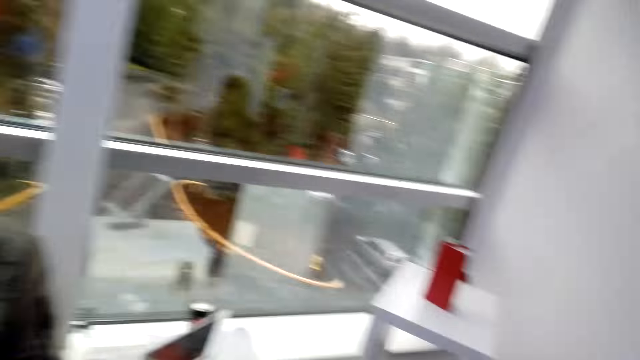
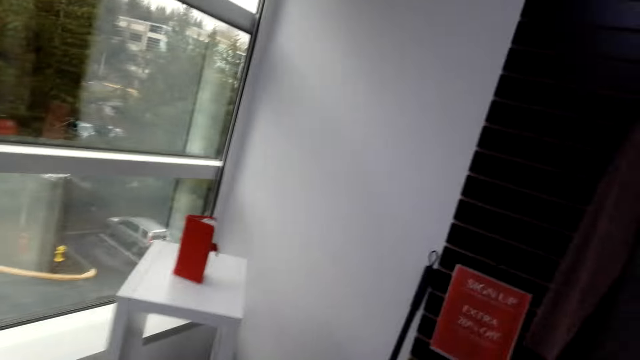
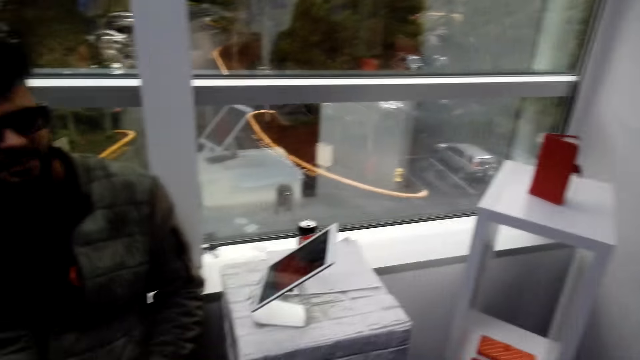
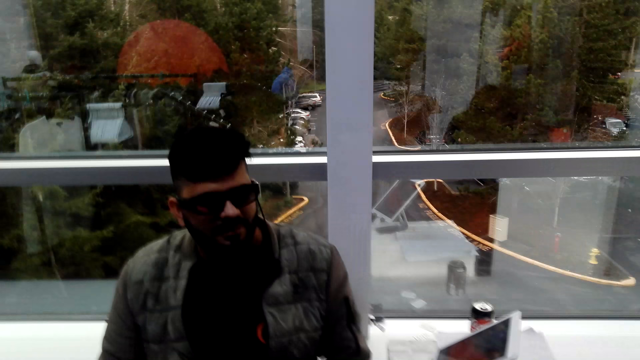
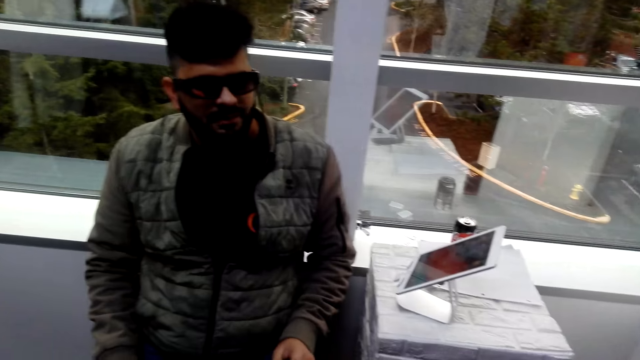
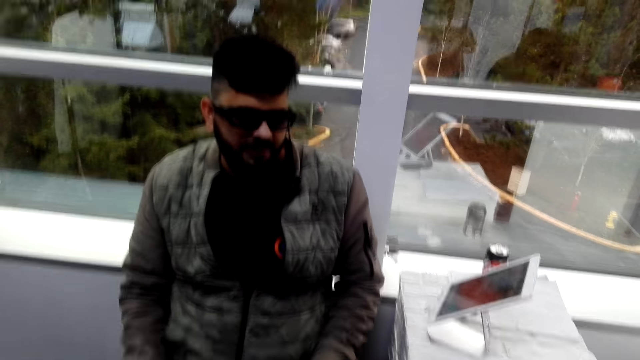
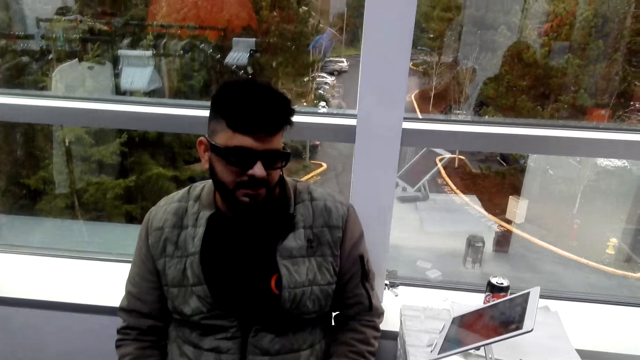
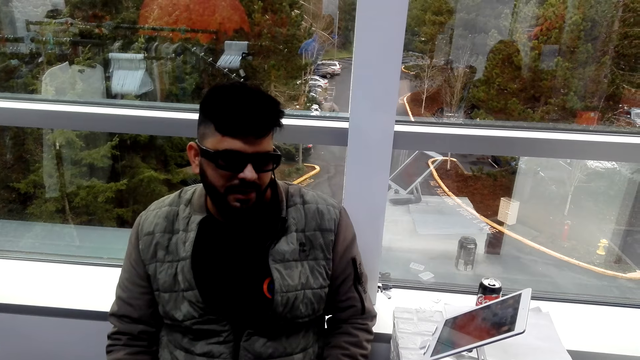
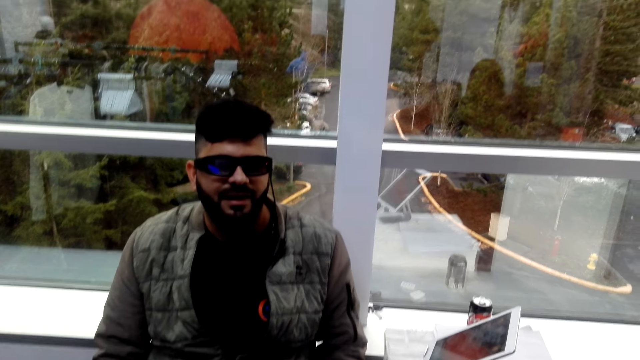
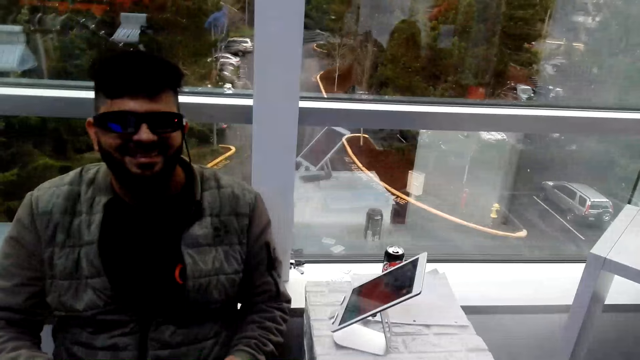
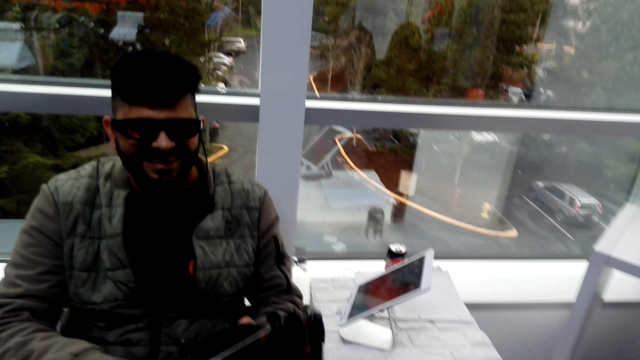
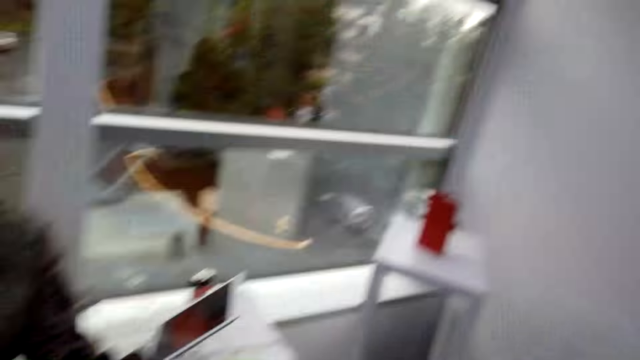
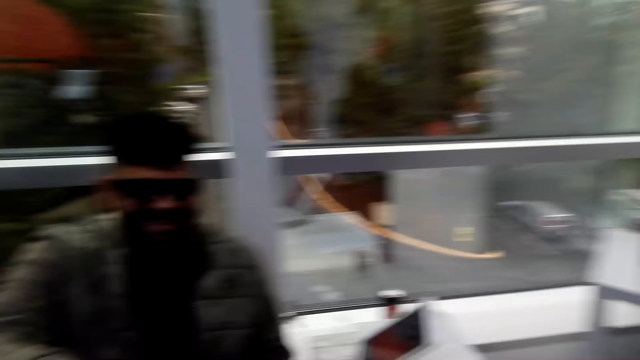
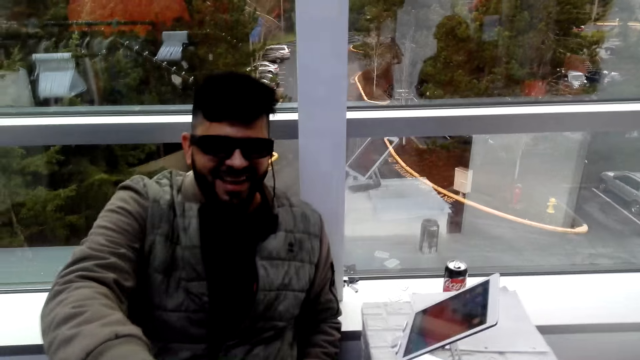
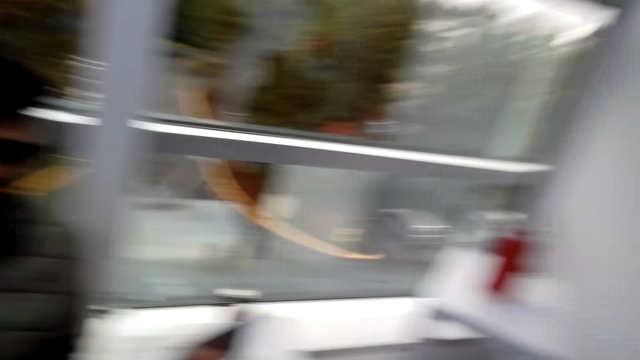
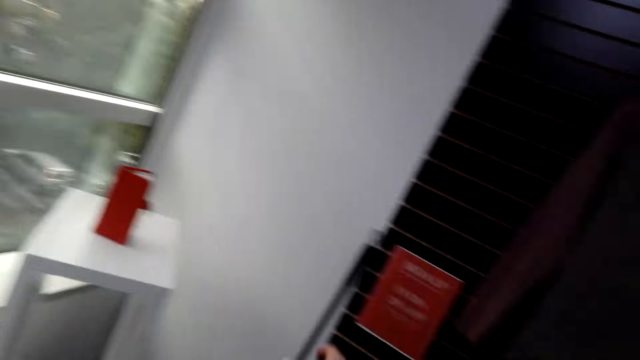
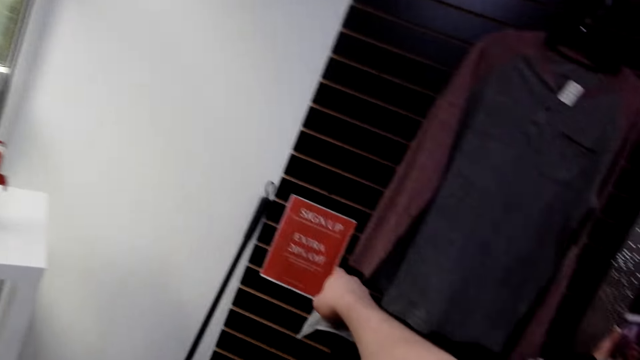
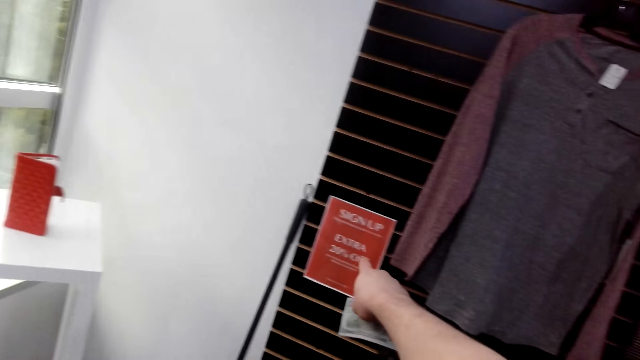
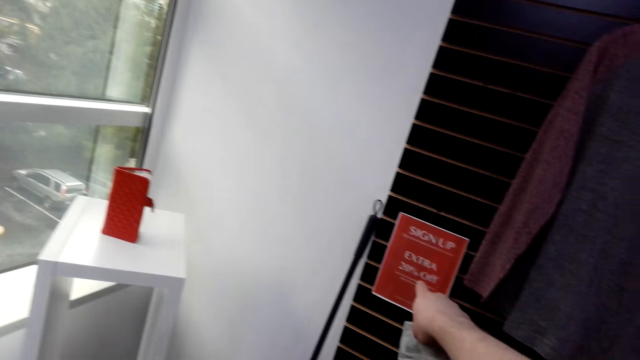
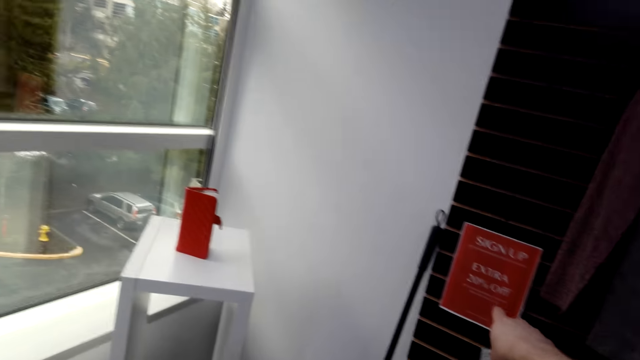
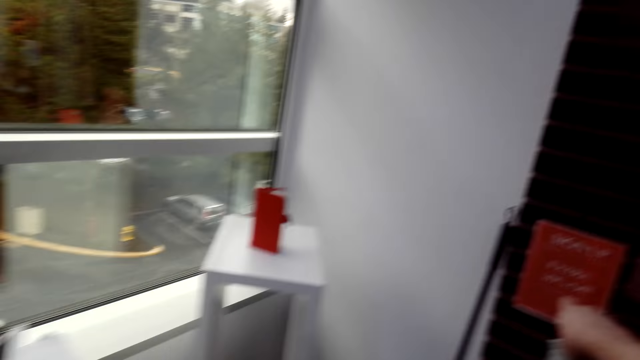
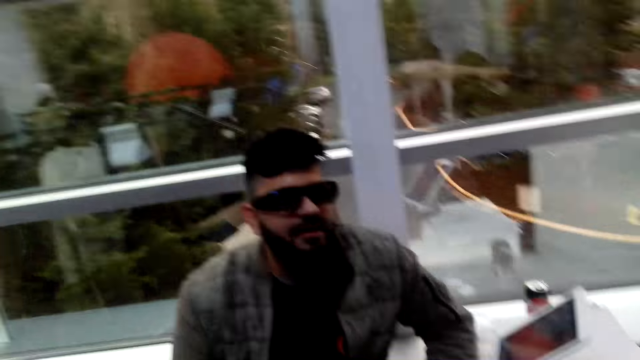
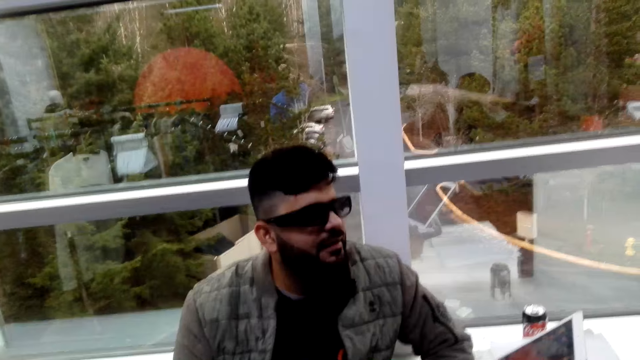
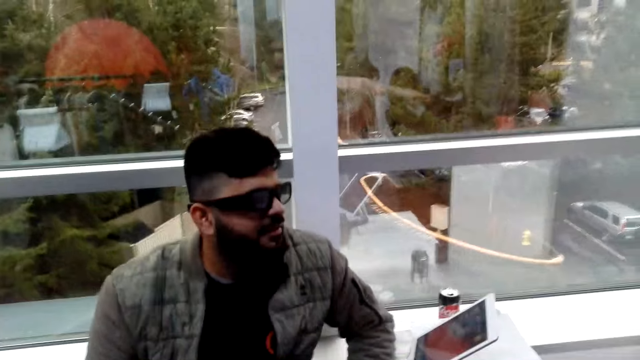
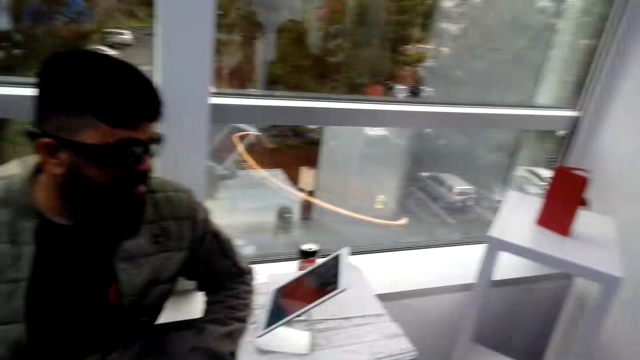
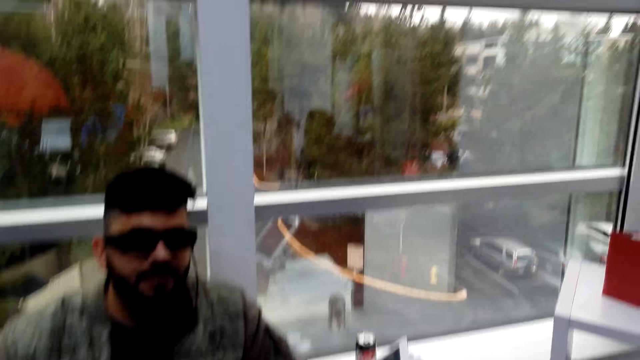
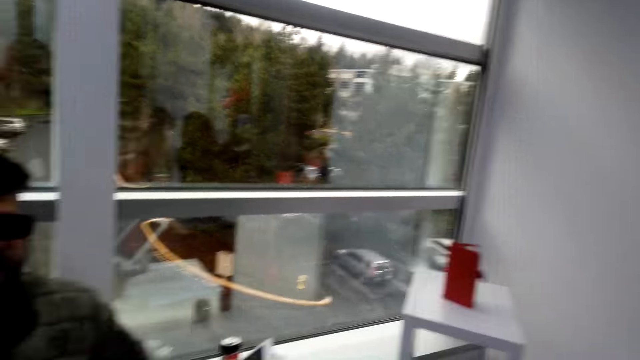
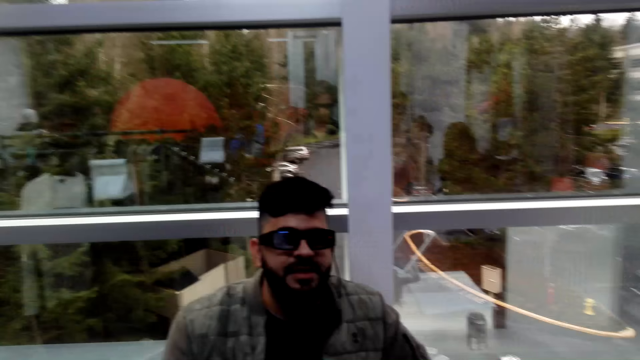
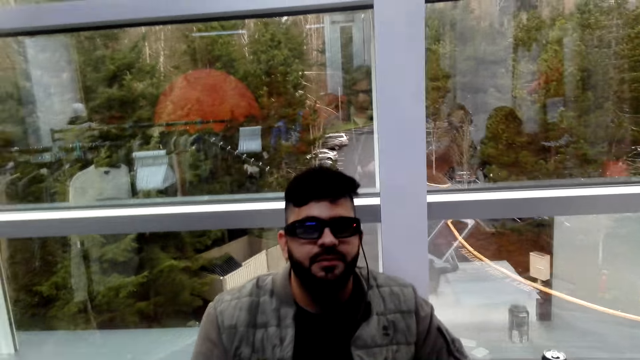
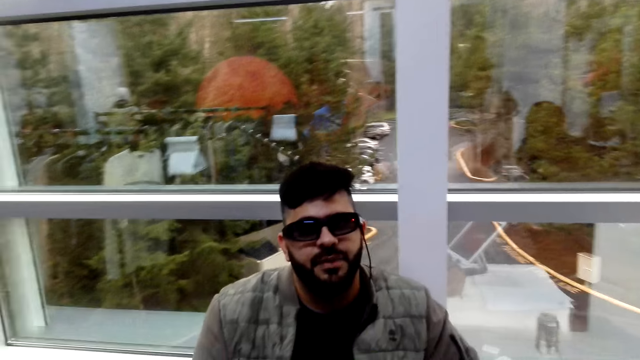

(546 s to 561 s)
The camera wearer looks around. A man talks. The camera wearer looks around. The man smiles. The man talks.

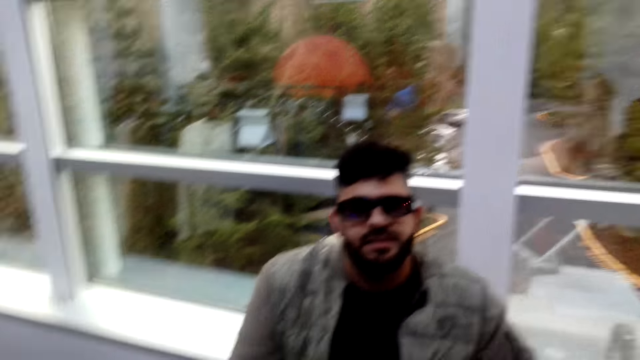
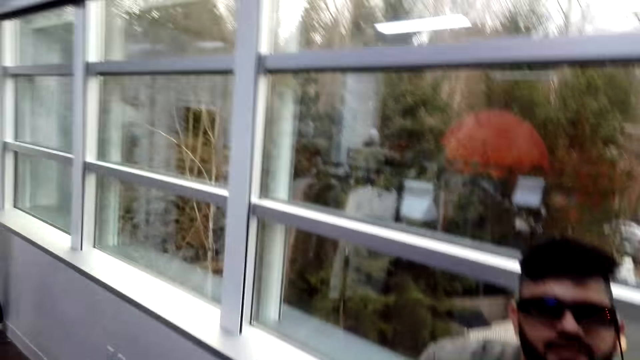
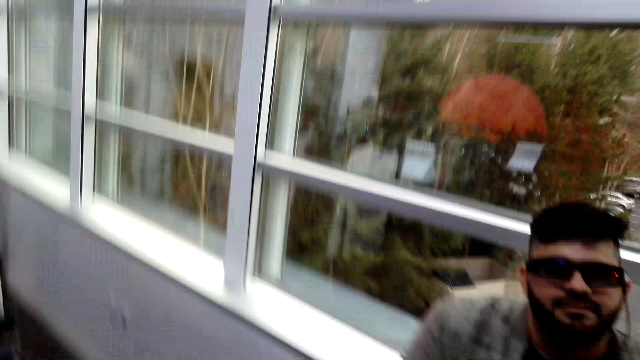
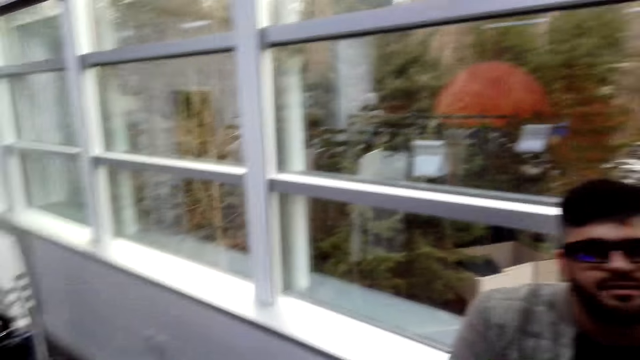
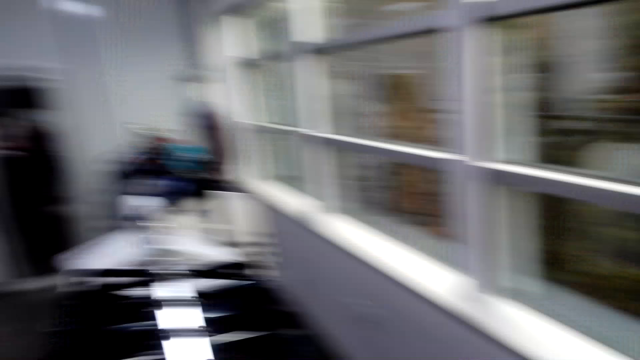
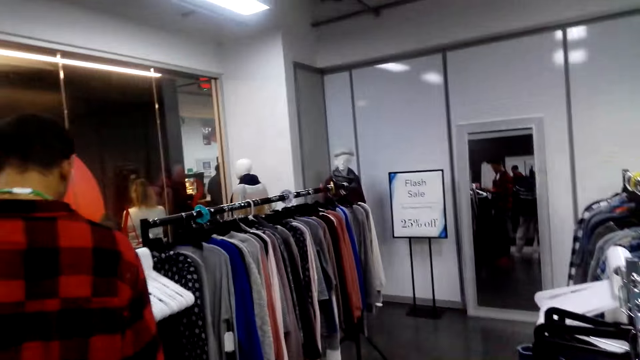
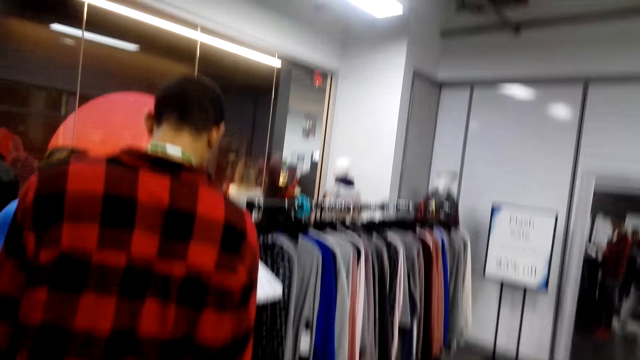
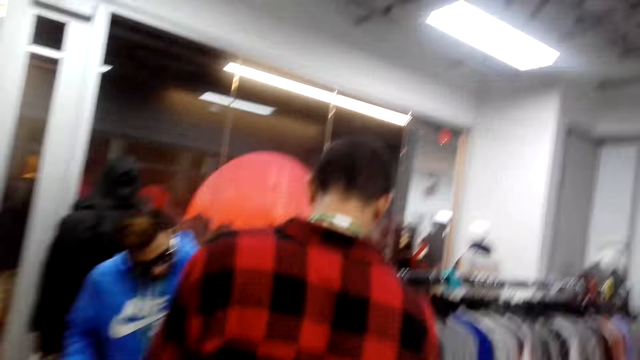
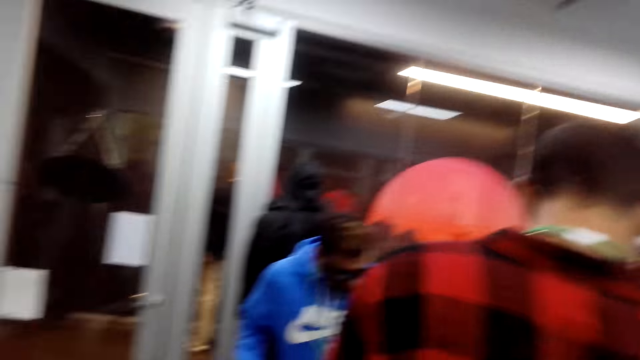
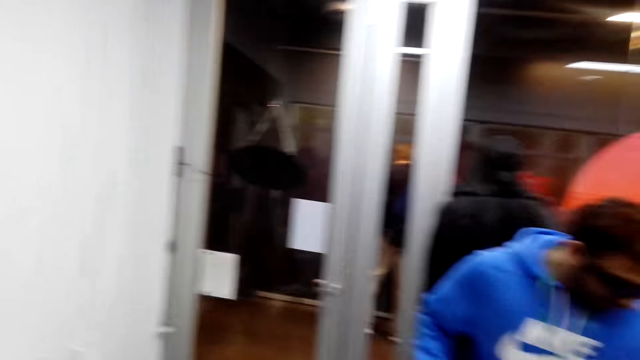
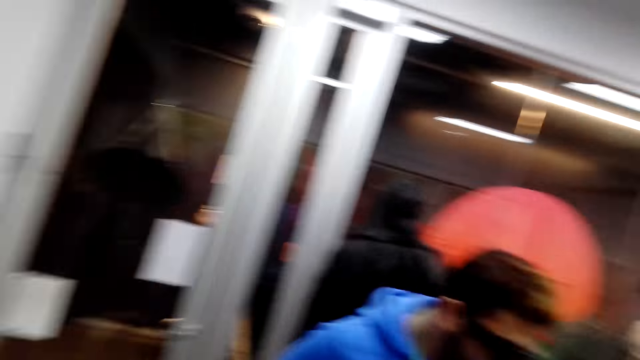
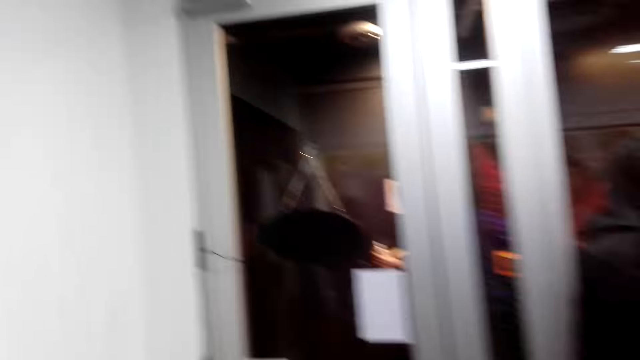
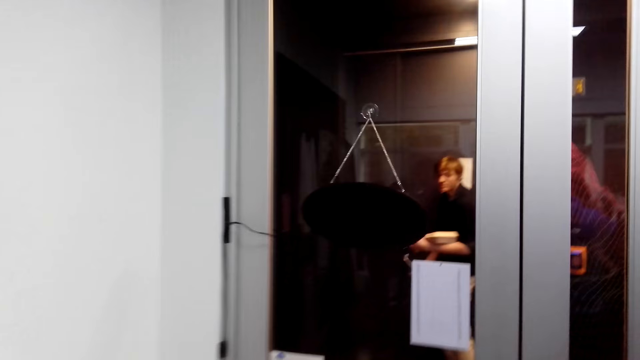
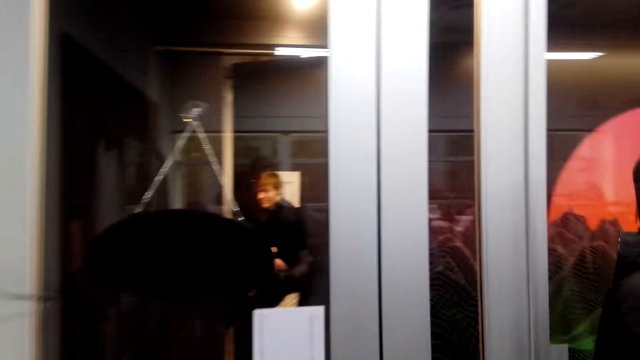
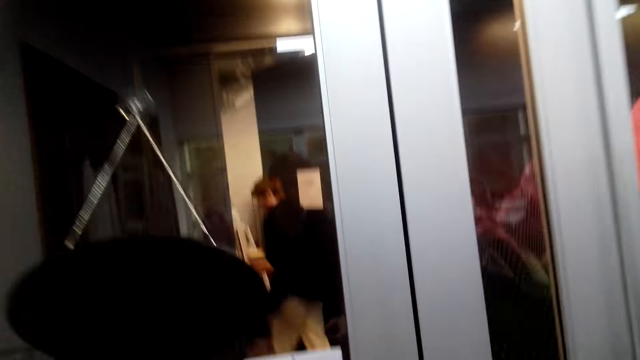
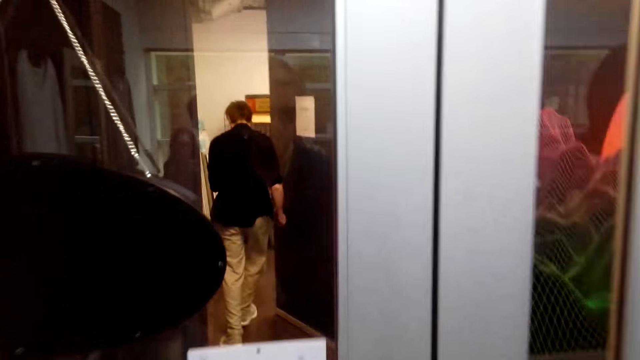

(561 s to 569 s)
A man chooses the clothes. Another man chooses the clothes.
